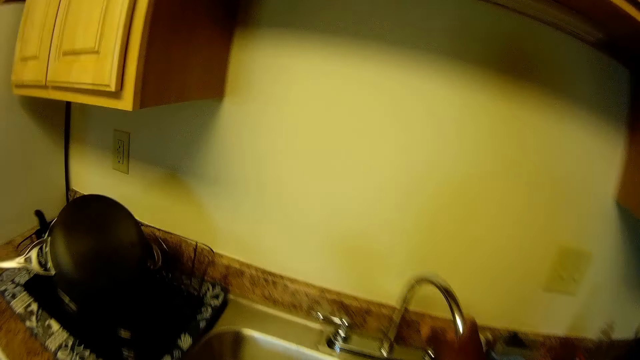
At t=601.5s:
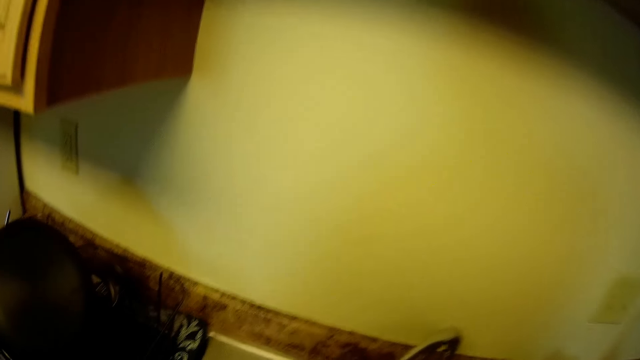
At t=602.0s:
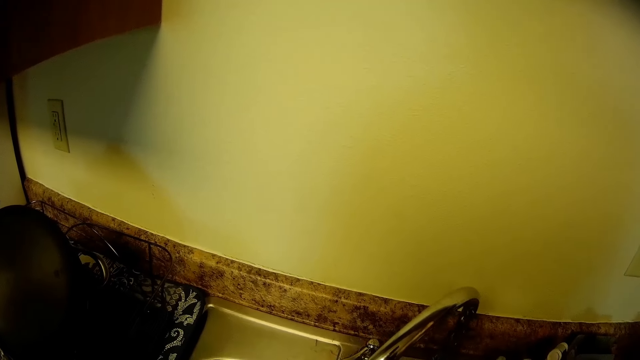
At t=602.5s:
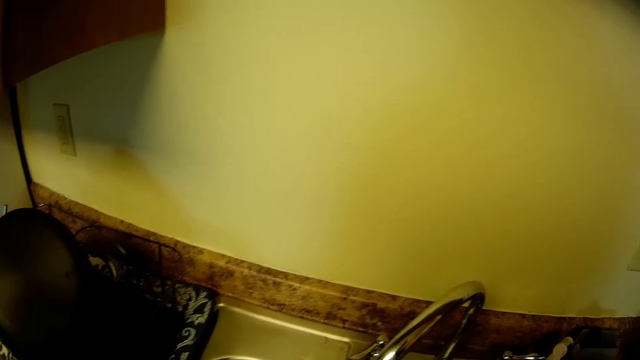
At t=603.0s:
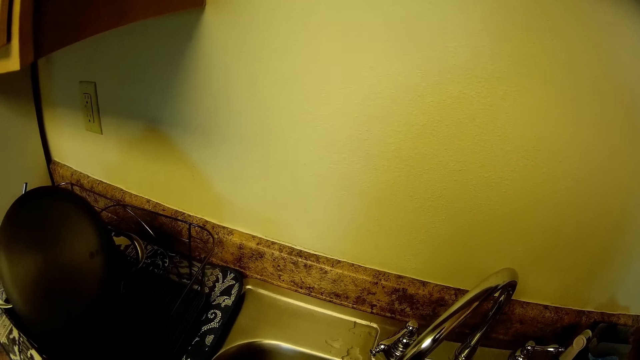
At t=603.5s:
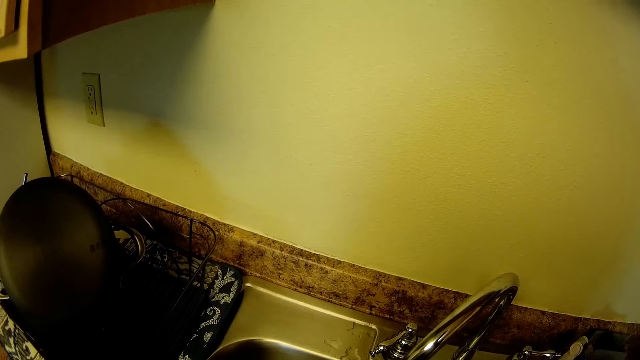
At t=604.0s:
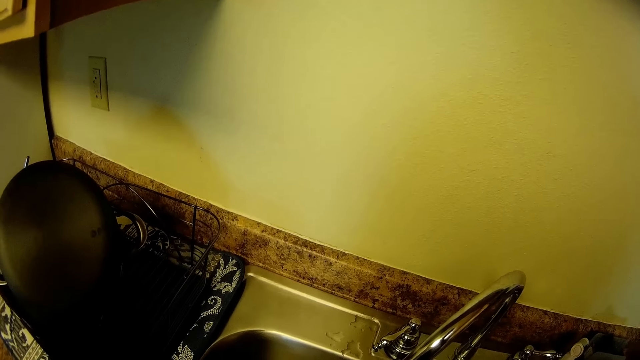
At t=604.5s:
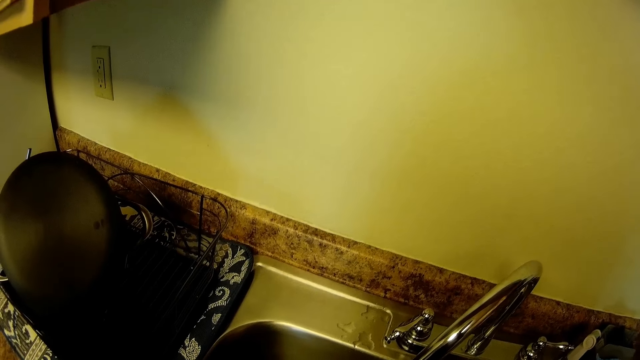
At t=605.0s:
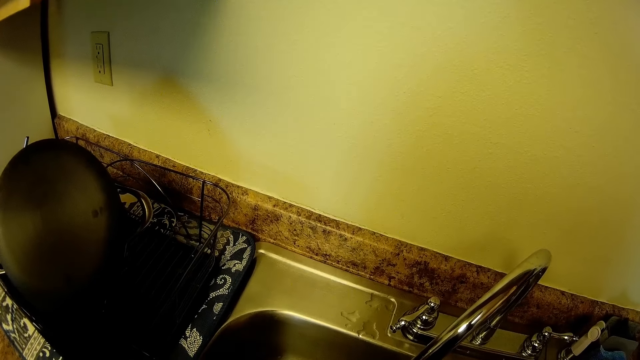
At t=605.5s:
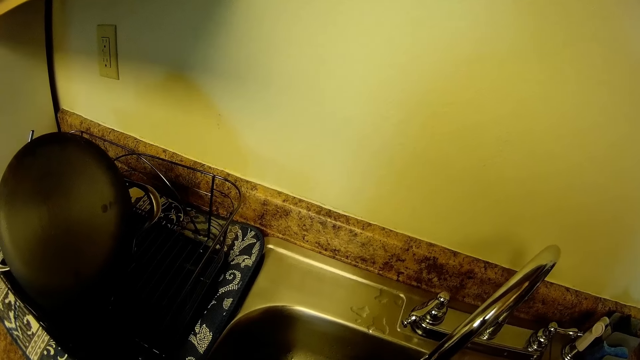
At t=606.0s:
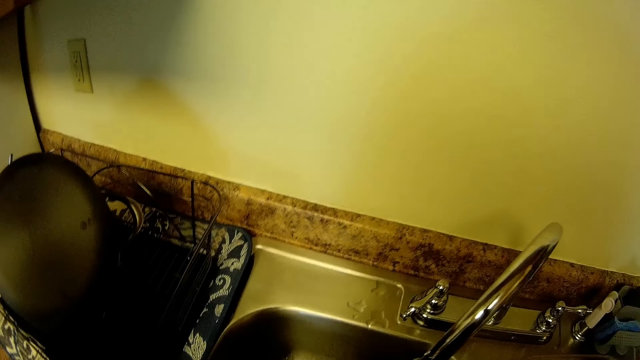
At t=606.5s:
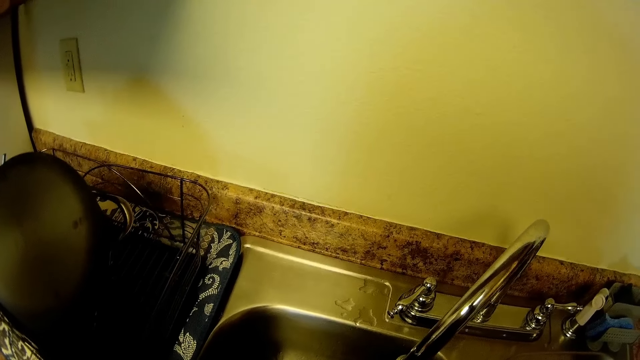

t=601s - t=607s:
The camera wearer moves a tap in the kitchen with her right hand.

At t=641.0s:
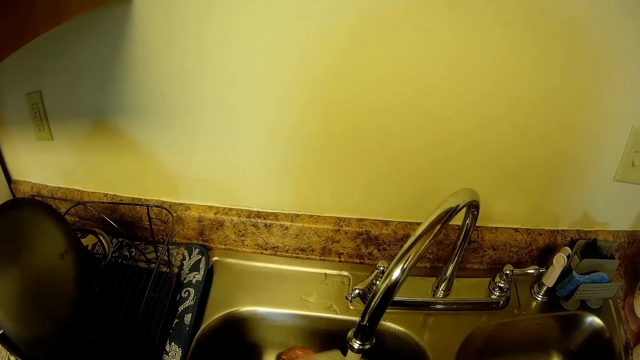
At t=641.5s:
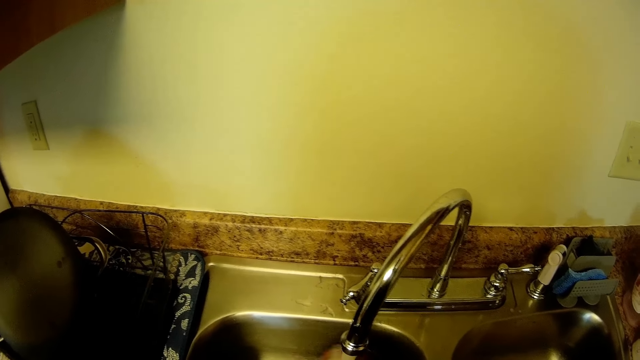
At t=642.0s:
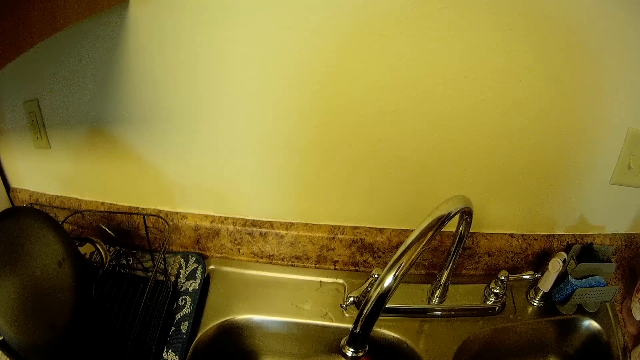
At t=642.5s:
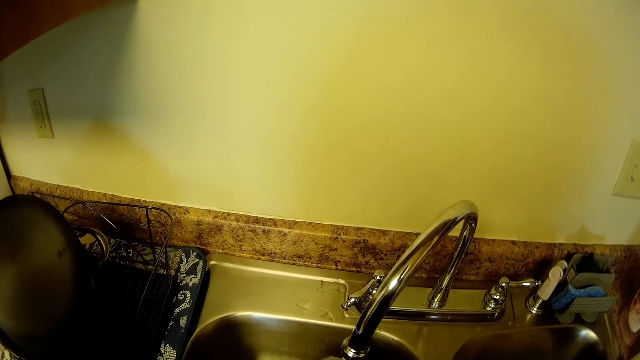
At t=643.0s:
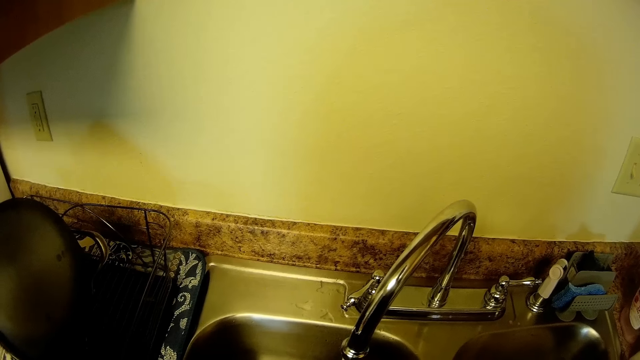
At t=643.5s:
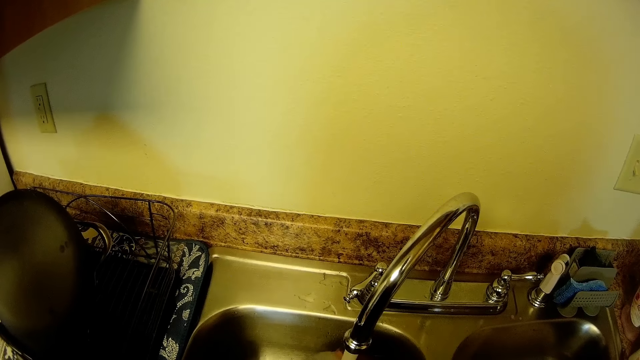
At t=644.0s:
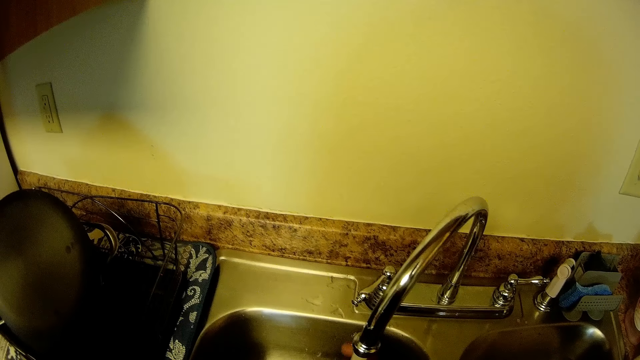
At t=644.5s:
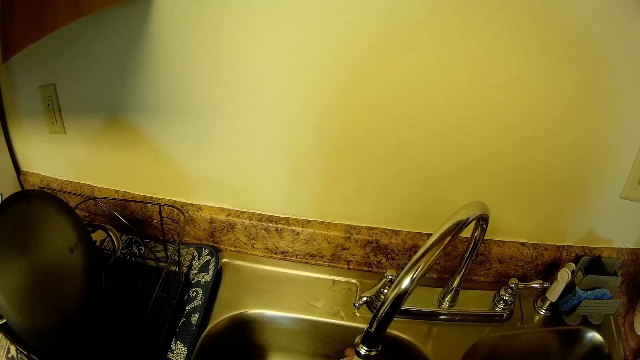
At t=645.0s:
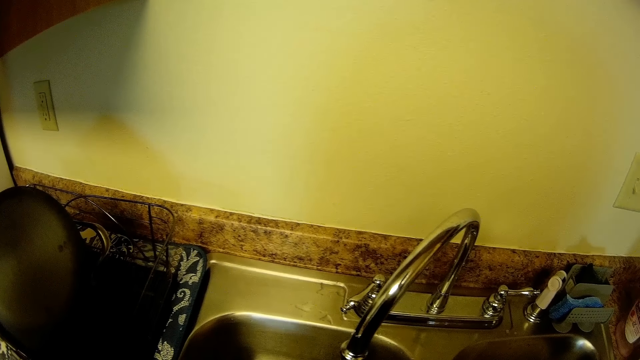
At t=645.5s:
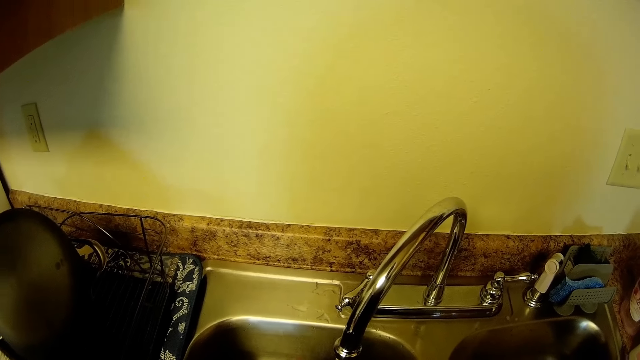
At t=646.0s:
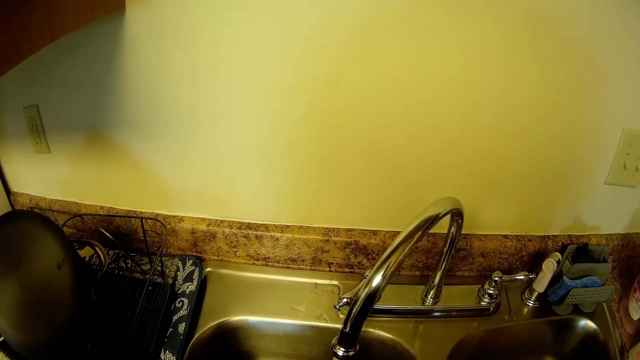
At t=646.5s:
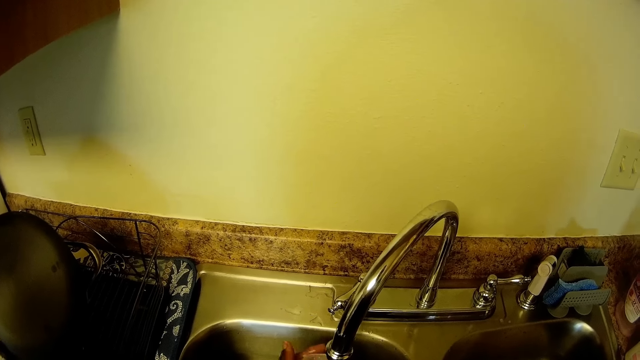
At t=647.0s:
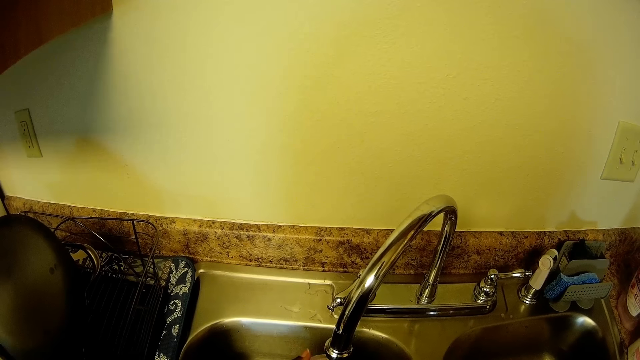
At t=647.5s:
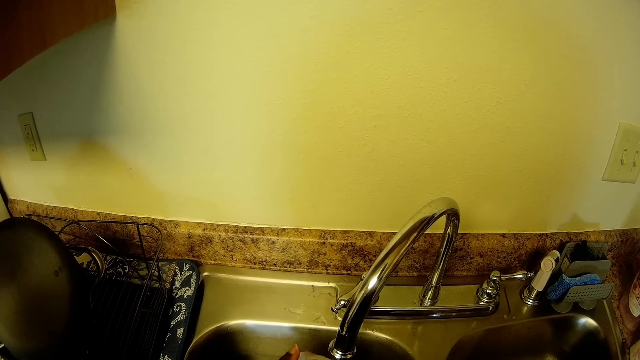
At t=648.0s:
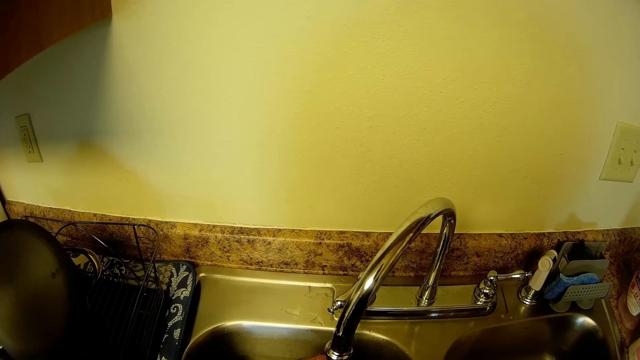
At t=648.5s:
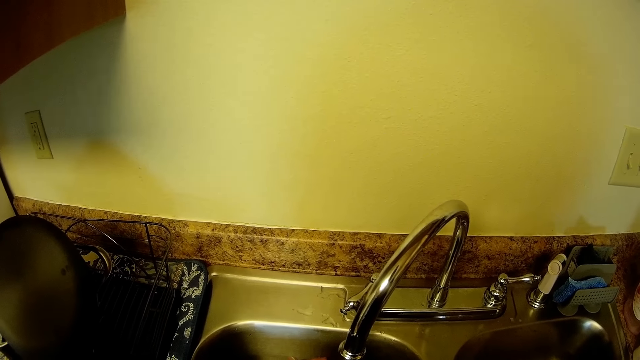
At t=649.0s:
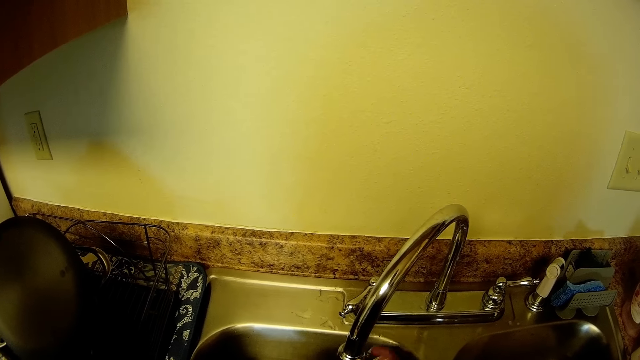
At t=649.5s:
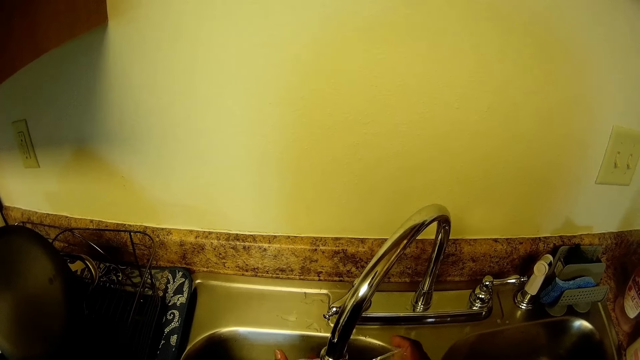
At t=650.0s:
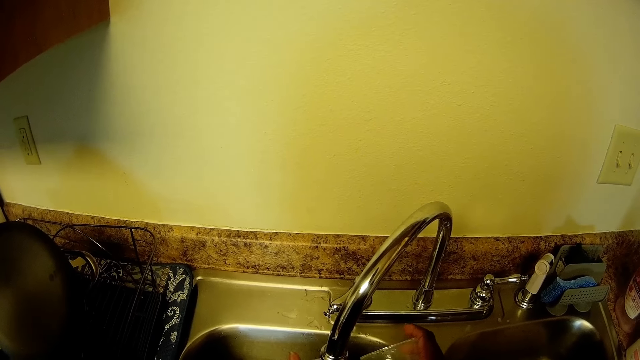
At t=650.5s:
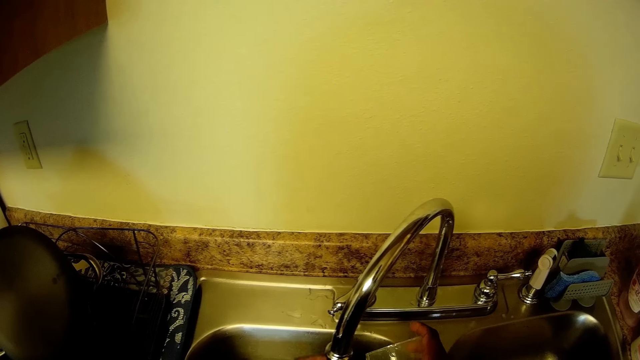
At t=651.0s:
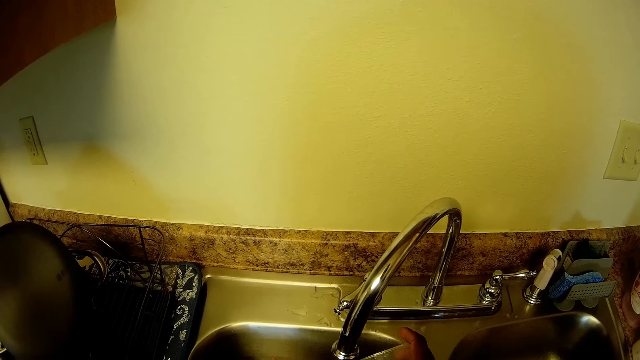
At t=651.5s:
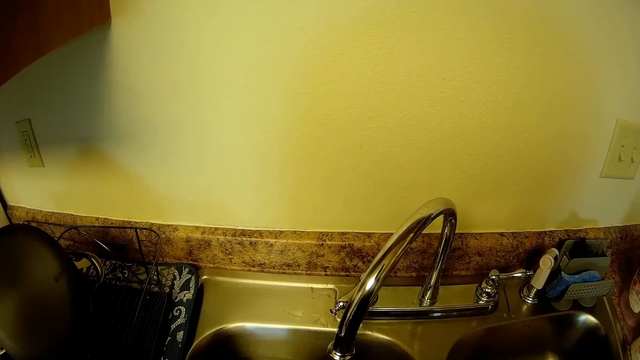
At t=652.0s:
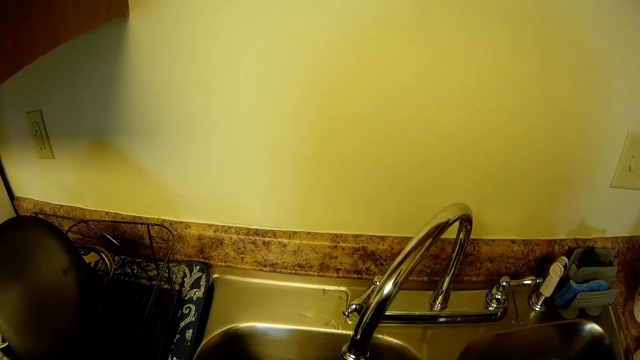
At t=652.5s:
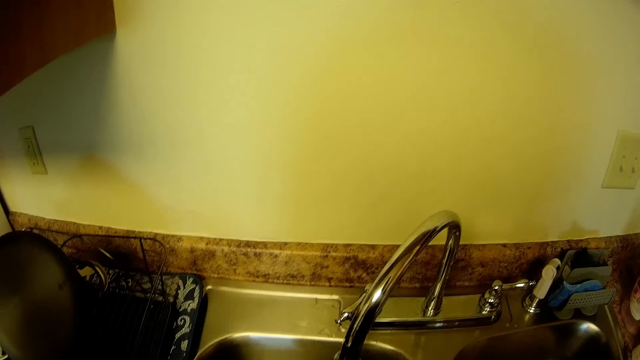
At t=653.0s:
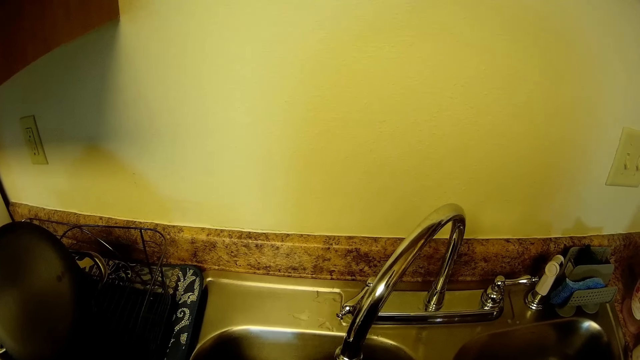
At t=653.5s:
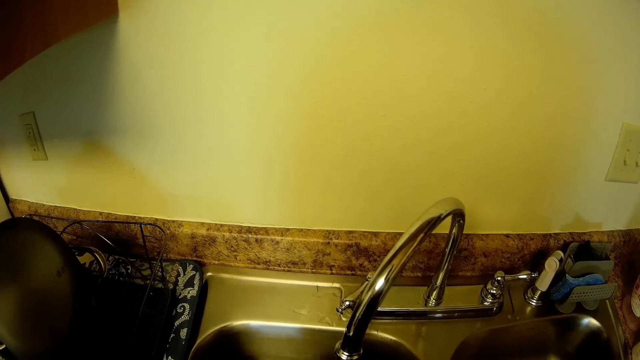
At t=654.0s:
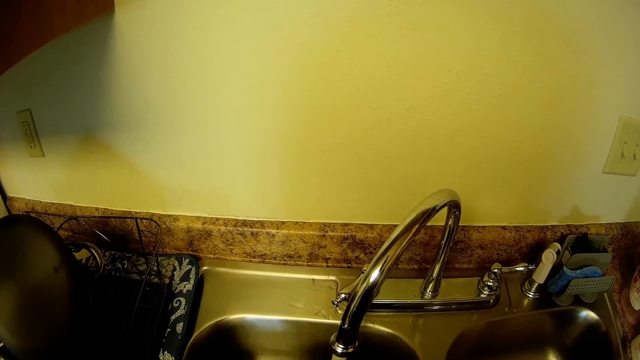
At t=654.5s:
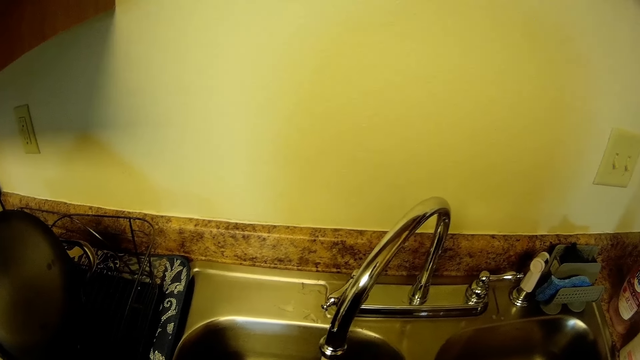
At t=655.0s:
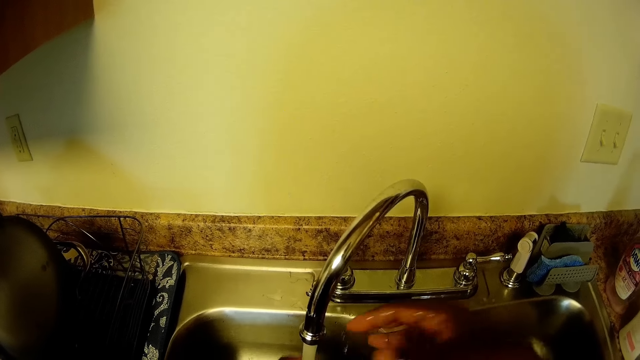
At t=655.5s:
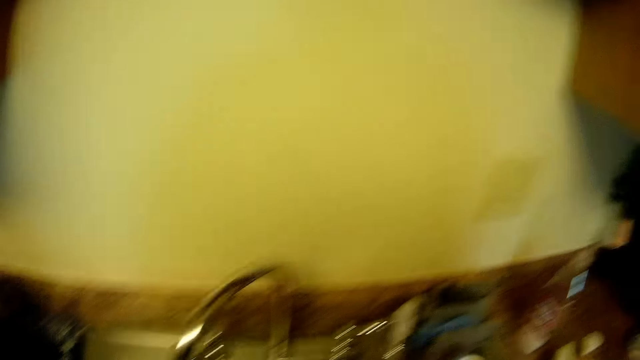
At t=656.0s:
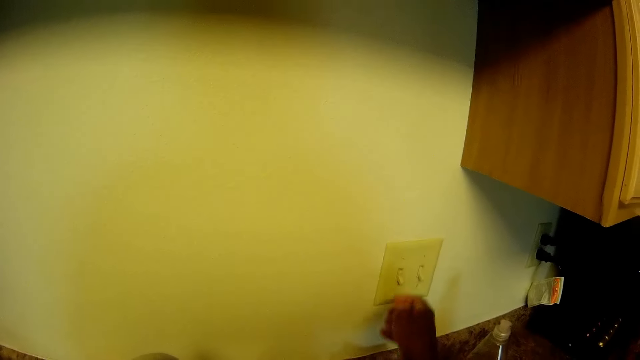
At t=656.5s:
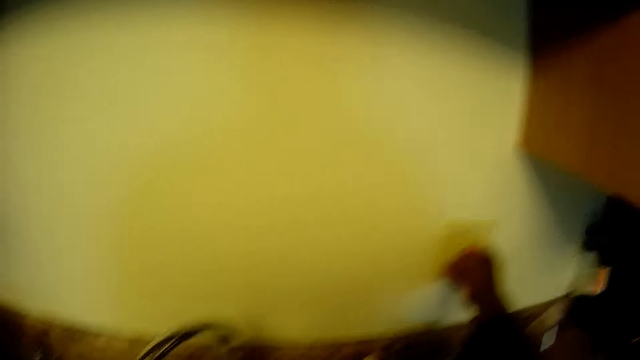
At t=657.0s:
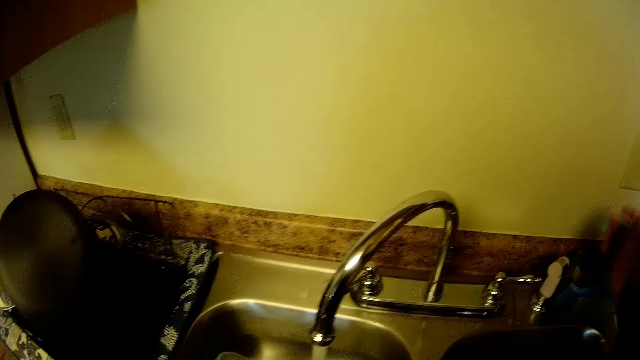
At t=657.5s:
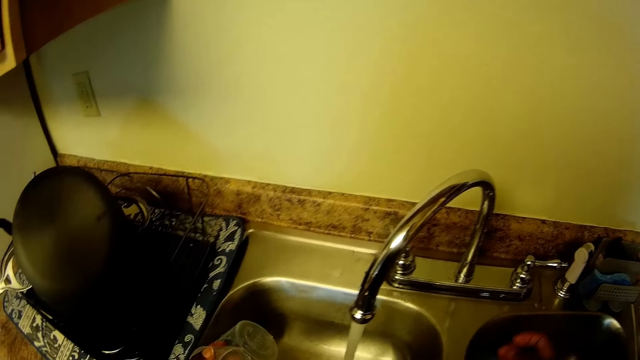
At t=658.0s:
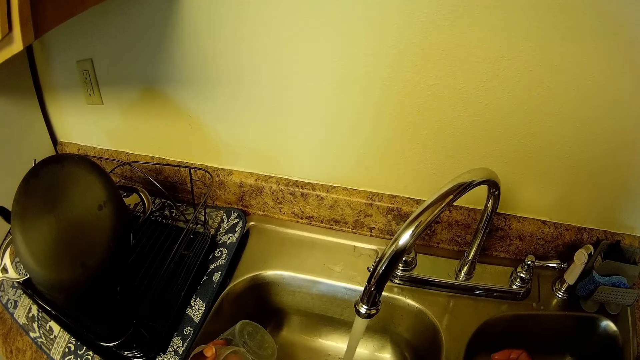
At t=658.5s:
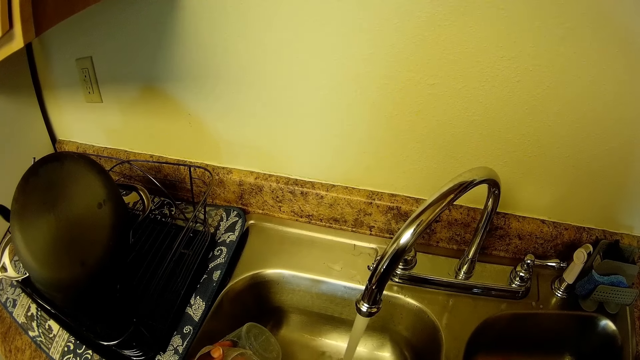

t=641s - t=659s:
The camera wearer washes utensils in the sink. She turns on a switch on the wall with her right hand.
